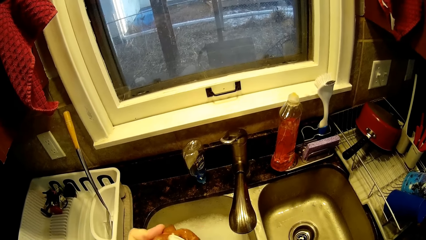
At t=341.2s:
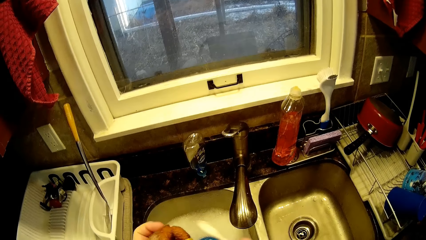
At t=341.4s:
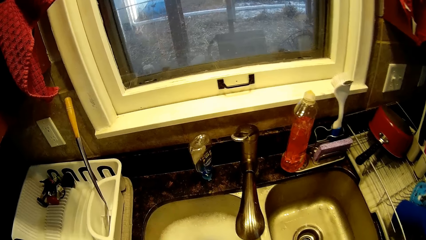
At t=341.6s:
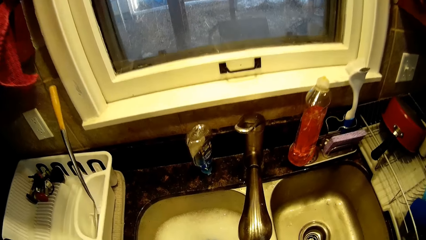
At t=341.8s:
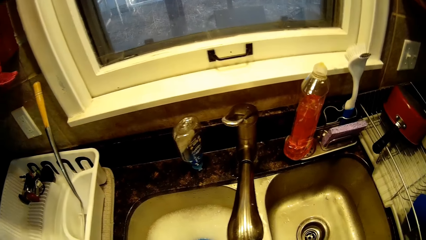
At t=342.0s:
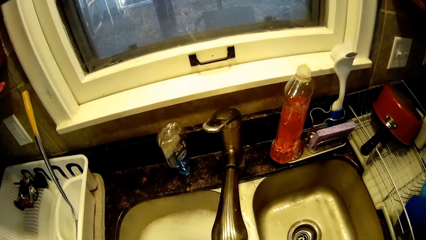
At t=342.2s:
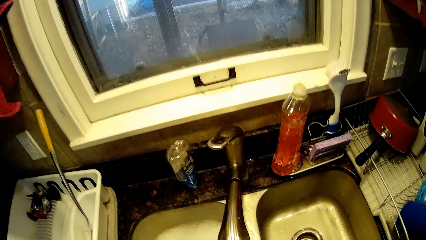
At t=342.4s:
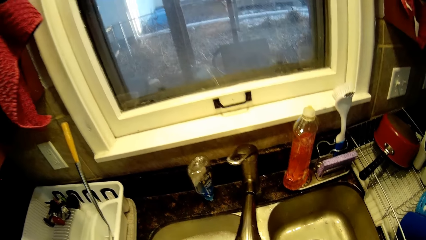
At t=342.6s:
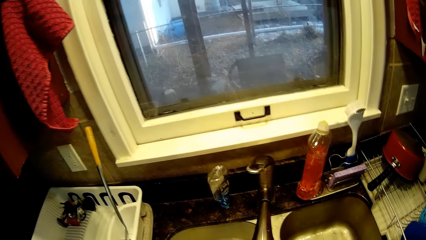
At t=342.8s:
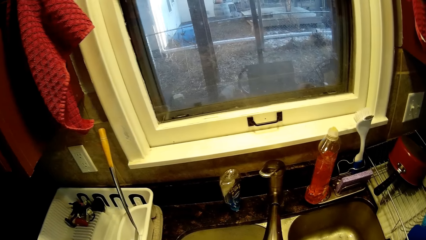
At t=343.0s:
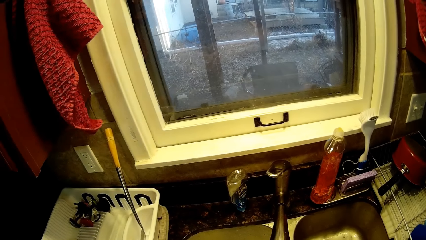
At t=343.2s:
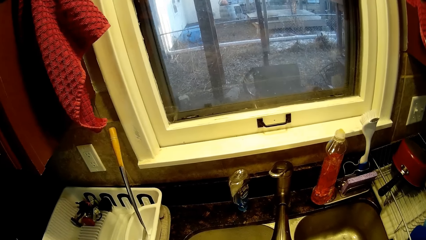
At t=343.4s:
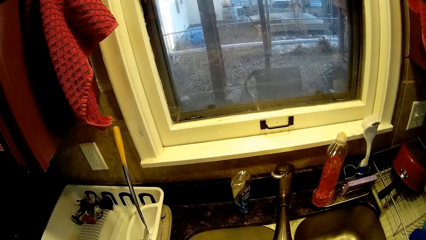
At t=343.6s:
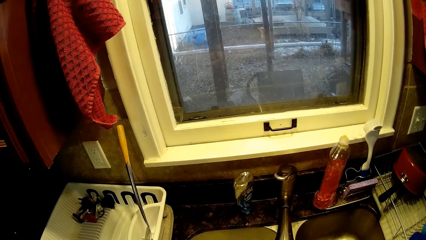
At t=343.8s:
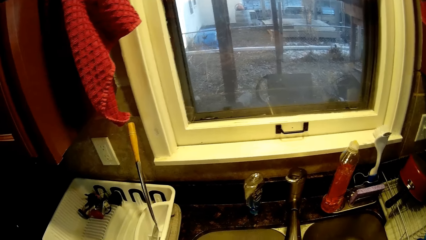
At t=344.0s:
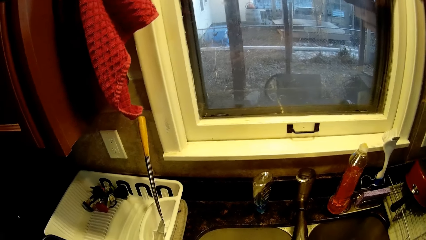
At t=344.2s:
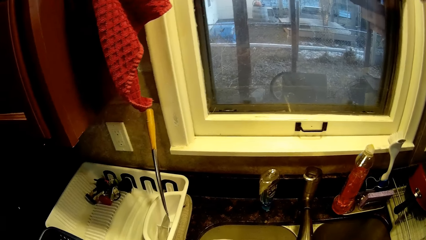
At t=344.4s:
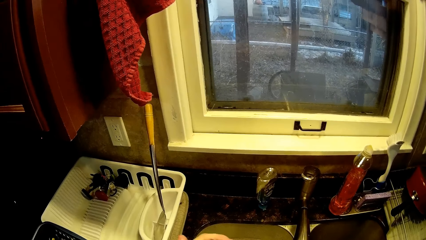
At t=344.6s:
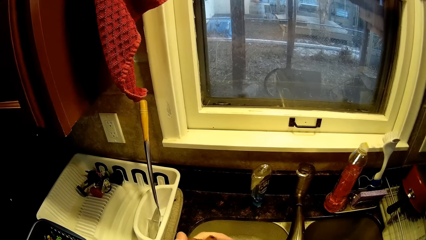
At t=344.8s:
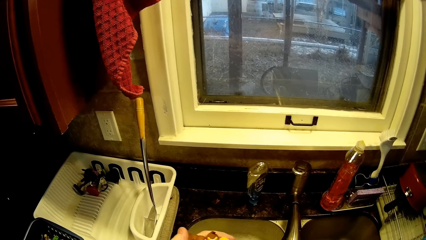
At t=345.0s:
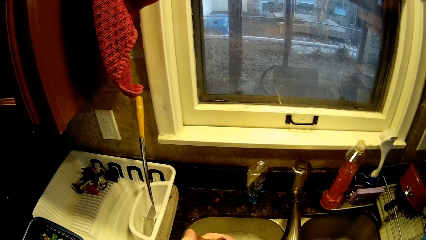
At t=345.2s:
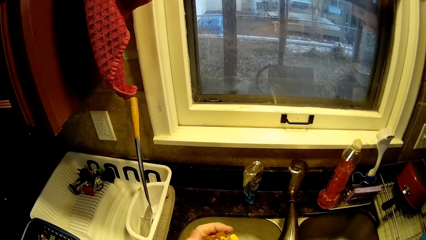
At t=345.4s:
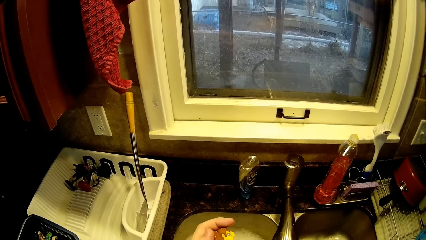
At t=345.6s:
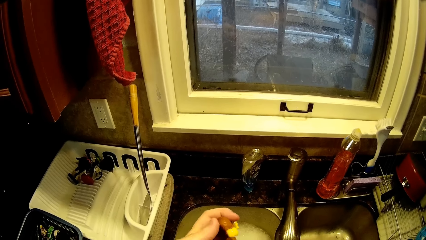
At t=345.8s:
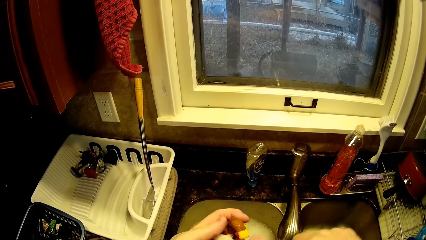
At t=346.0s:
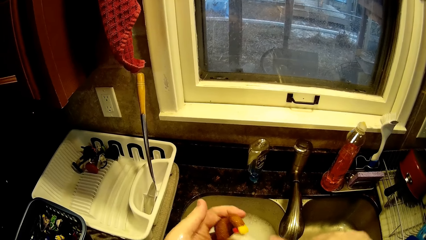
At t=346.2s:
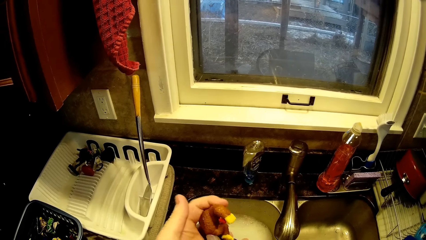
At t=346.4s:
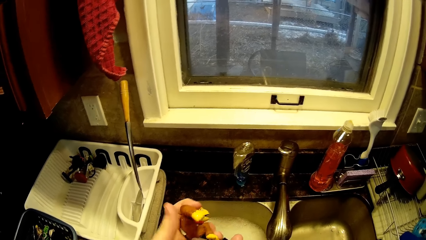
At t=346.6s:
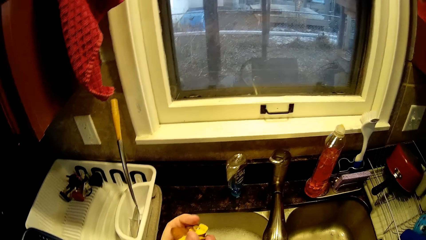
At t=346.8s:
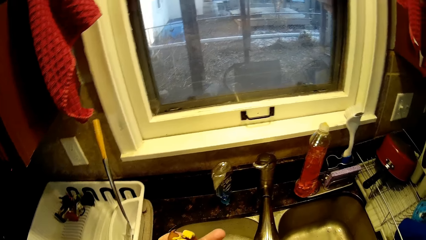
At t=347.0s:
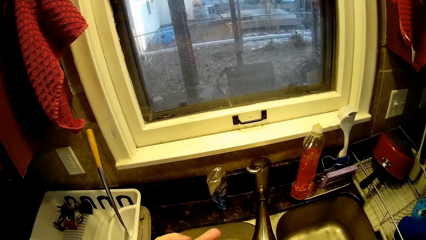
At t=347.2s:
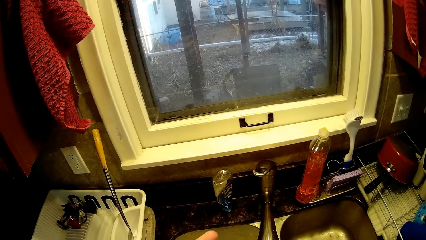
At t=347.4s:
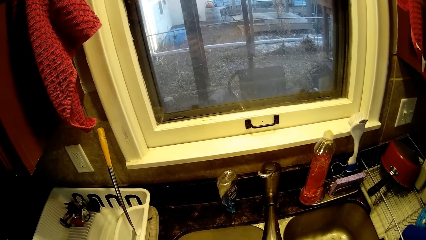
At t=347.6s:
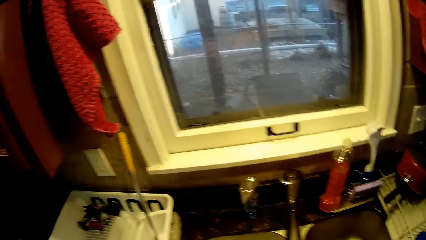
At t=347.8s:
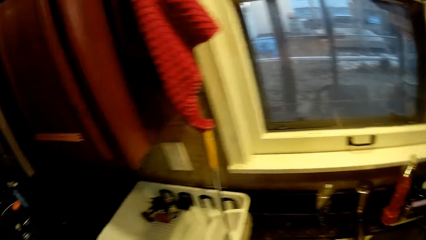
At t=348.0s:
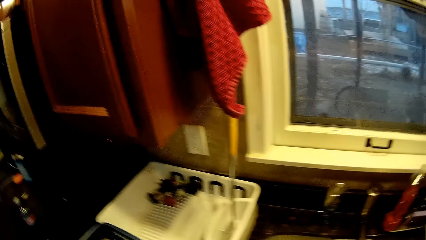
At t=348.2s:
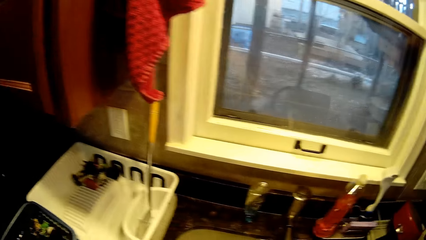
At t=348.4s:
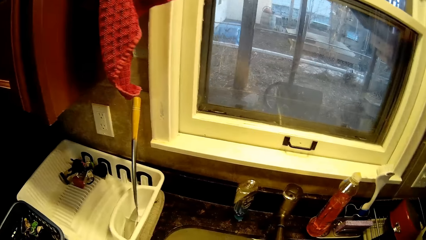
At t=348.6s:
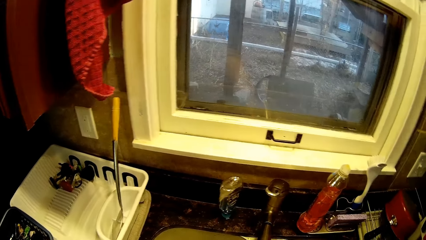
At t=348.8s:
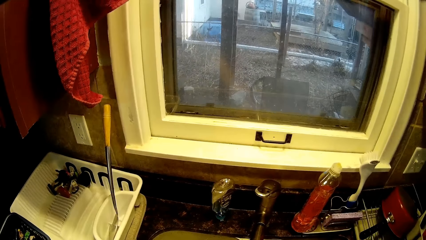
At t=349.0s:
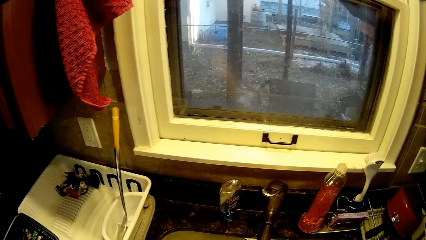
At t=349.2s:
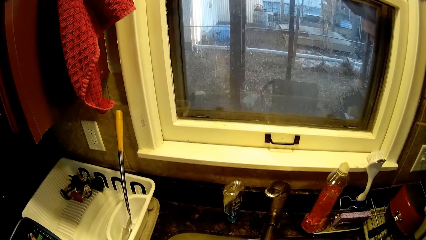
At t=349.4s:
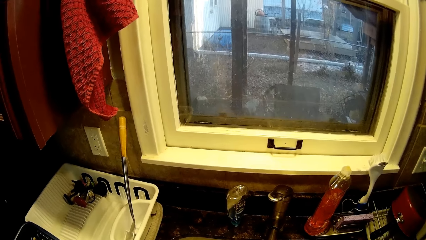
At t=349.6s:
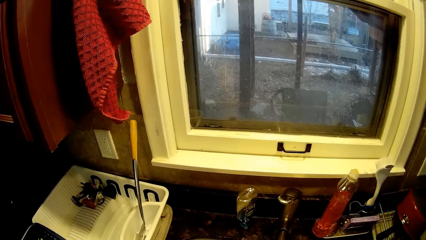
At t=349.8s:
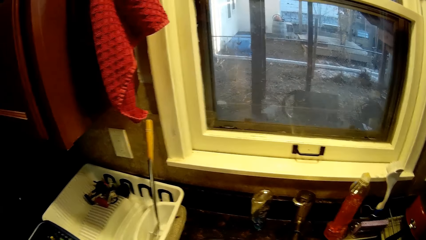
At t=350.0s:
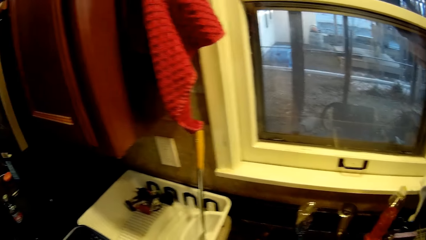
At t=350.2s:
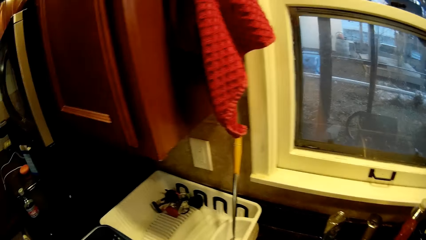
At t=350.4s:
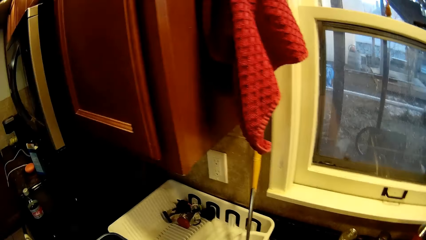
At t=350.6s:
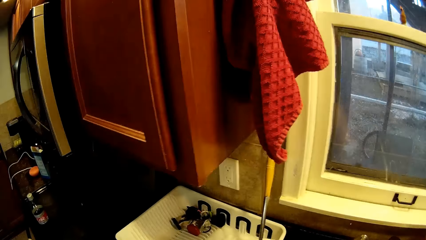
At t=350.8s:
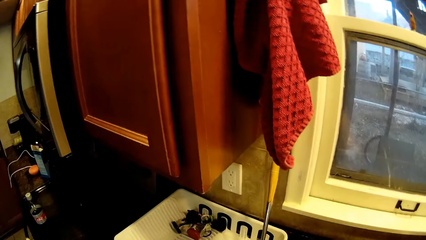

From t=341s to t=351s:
The camera wearer scrubs a lid. They turn to the side. They rinse a toy.

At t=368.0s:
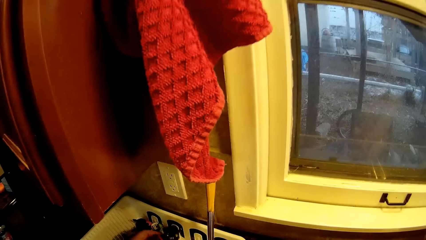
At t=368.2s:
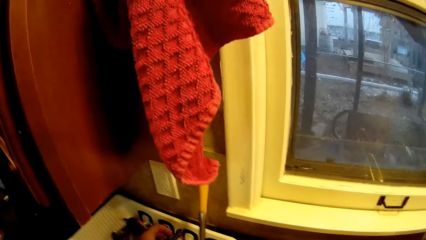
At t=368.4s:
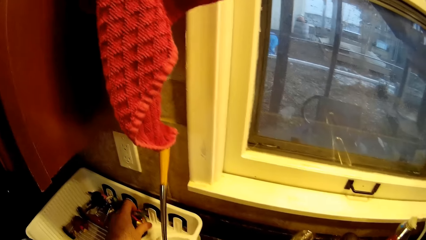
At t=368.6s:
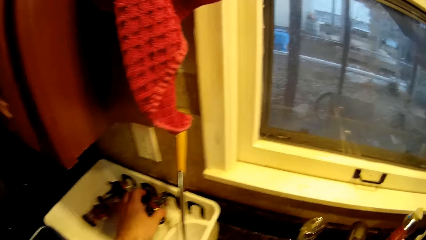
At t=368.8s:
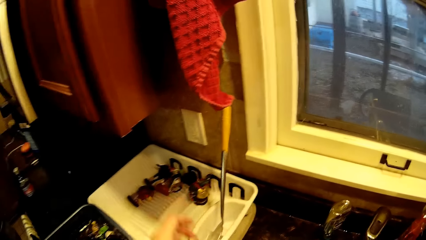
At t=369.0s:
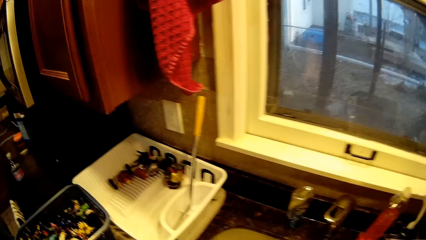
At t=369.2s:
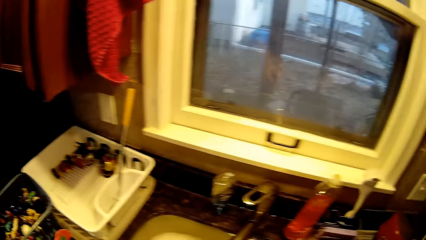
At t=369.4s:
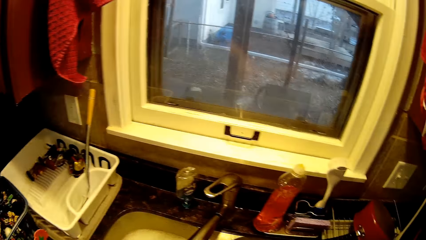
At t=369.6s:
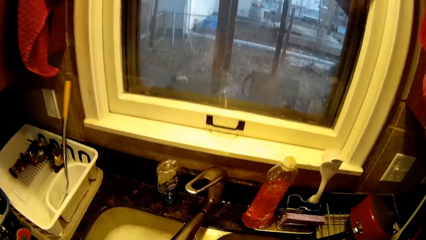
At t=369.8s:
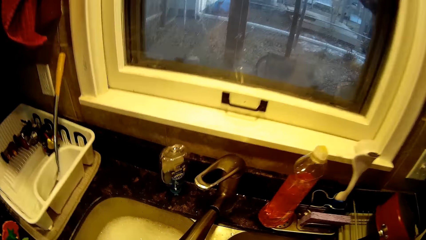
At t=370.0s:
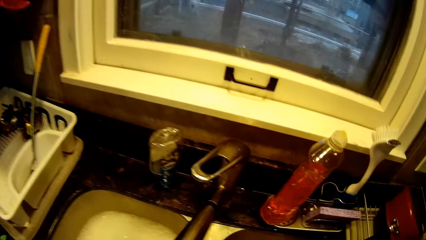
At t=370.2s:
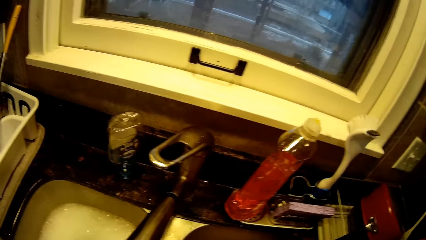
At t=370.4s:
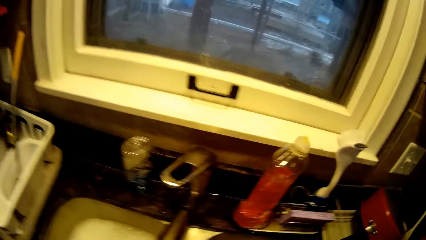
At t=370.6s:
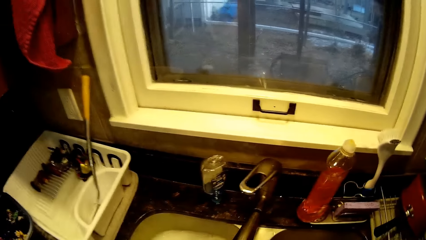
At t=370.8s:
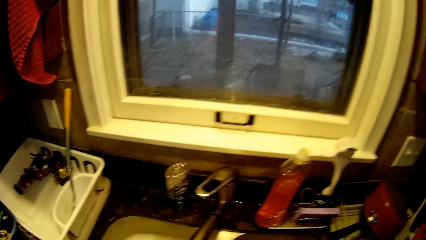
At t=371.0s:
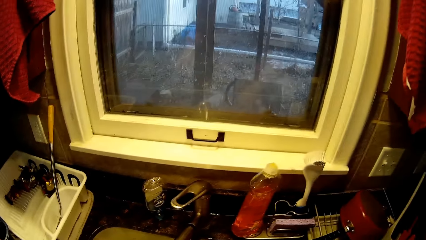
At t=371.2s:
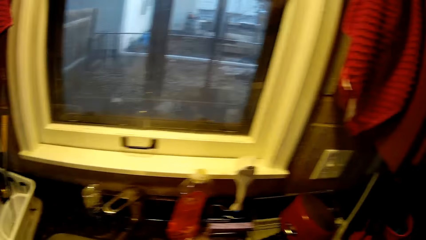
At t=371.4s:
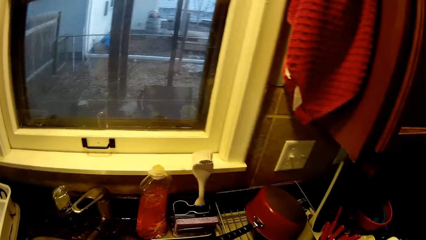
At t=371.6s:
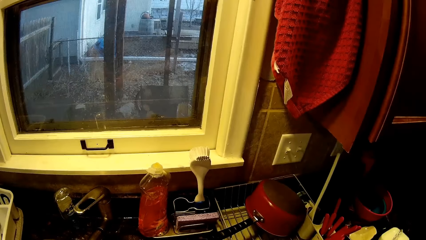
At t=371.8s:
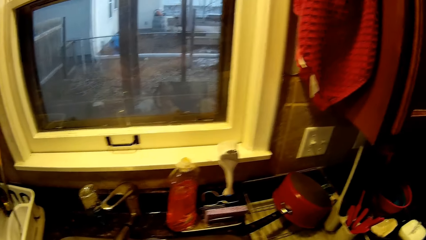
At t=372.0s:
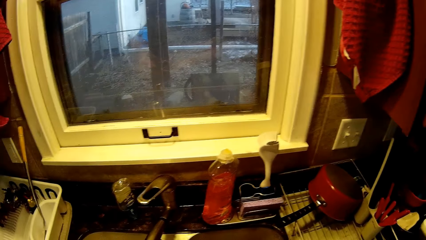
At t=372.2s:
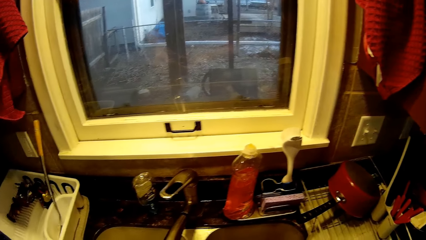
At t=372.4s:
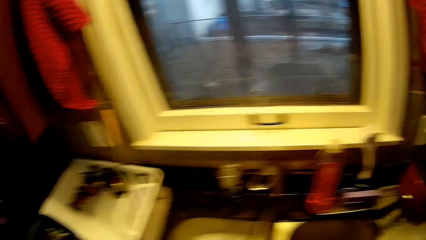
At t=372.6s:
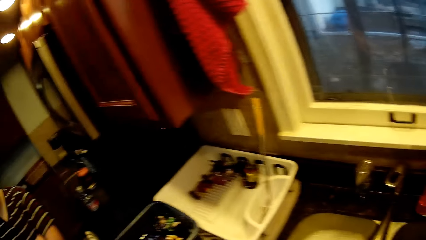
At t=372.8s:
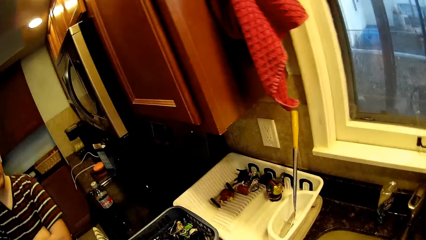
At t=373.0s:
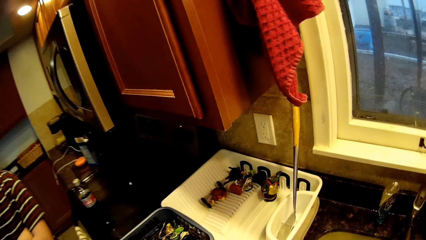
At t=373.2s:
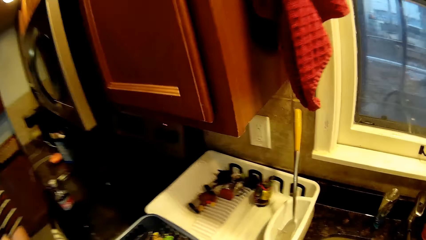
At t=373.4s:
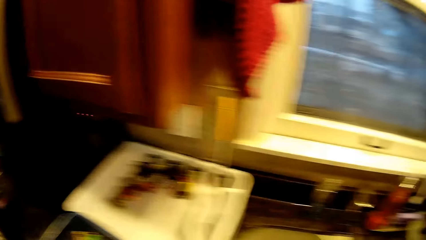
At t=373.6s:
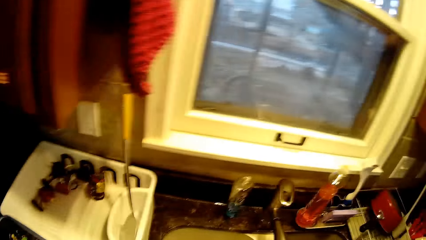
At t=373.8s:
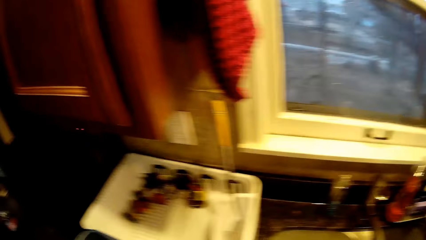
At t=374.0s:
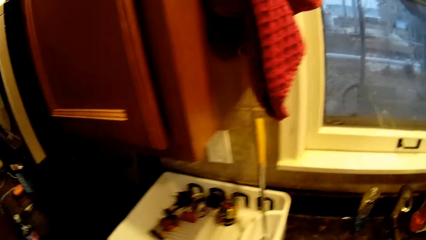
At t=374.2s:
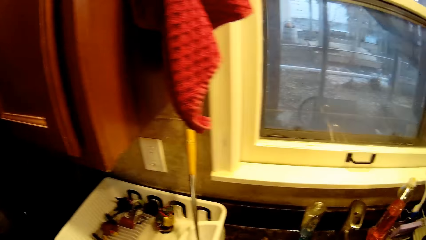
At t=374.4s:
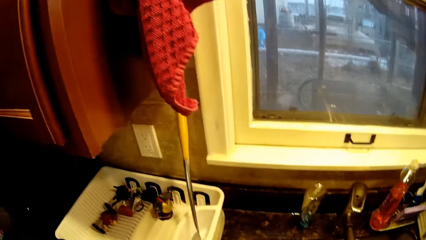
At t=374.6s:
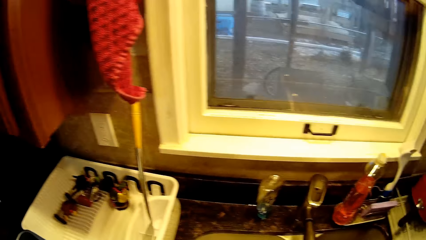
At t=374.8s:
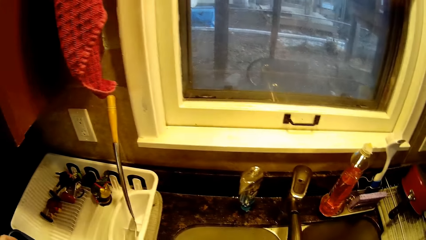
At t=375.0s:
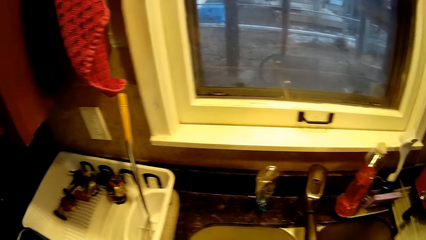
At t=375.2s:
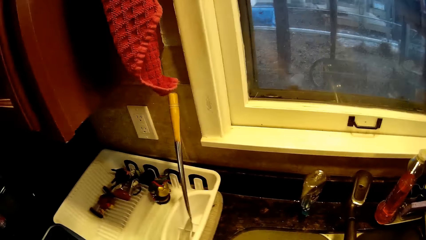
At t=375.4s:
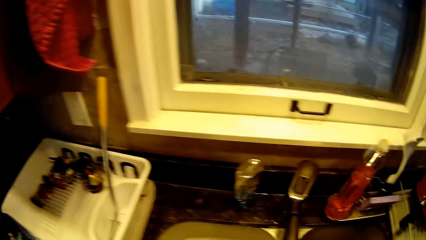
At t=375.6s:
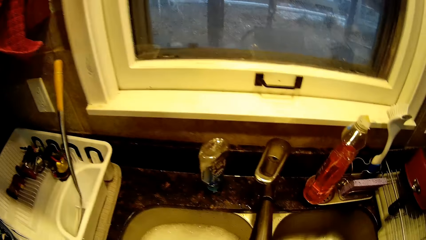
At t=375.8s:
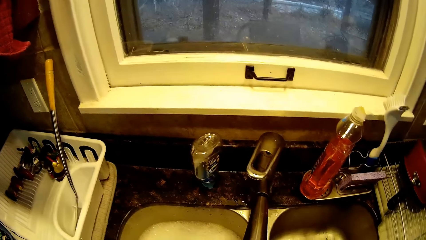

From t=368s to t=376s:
The camera wearer puts down a toy in a dish rack. They turn to the side.
